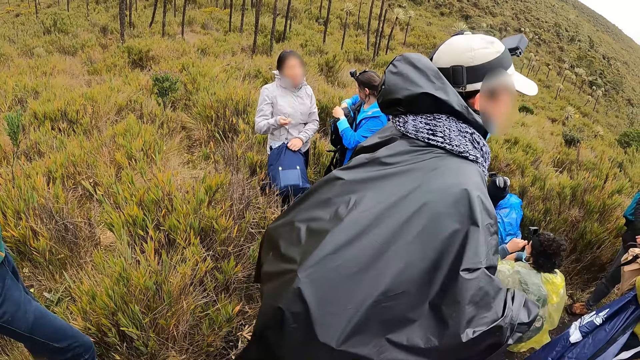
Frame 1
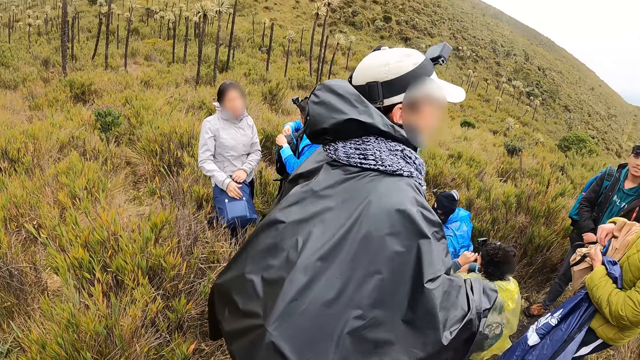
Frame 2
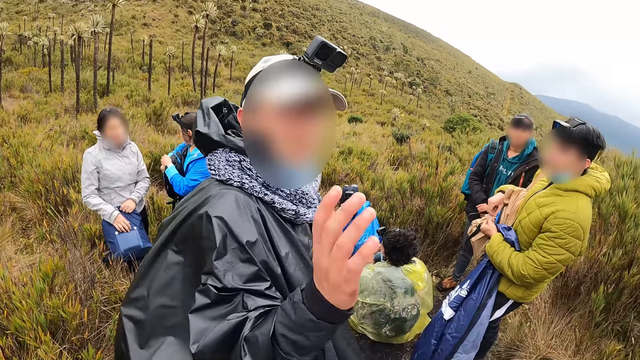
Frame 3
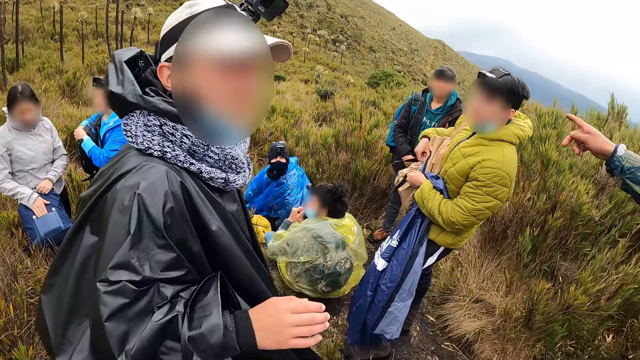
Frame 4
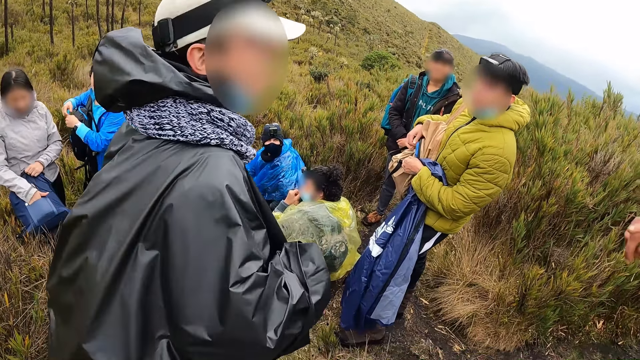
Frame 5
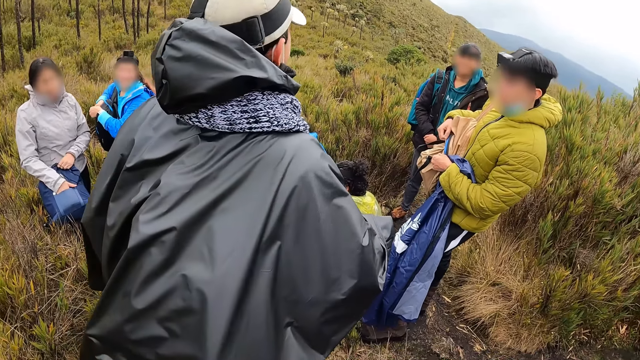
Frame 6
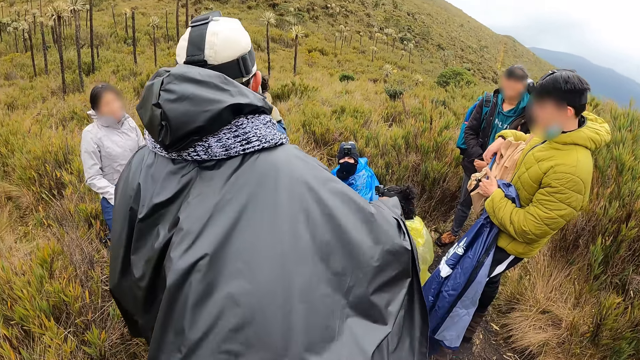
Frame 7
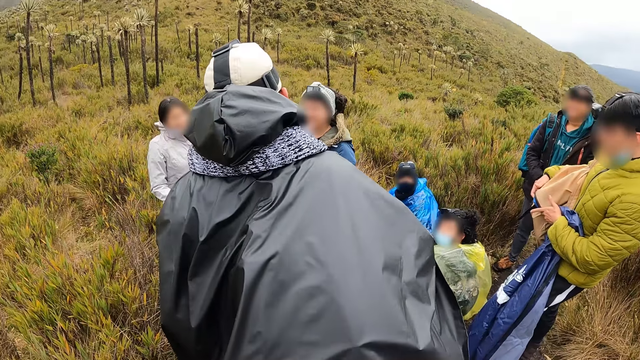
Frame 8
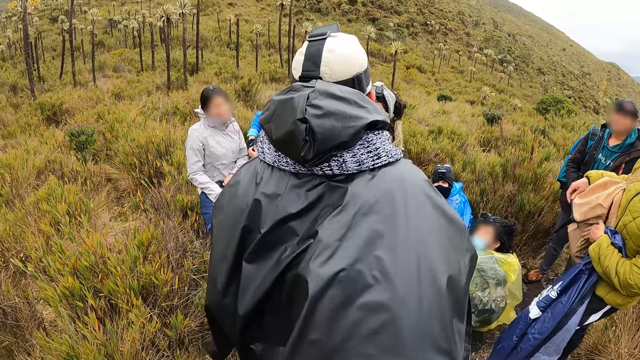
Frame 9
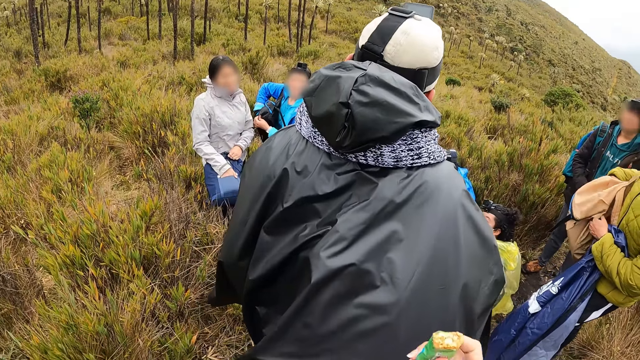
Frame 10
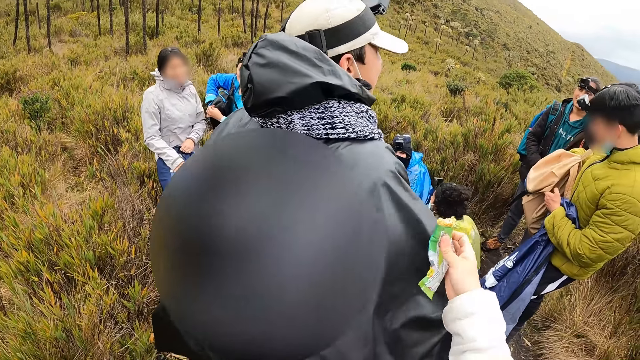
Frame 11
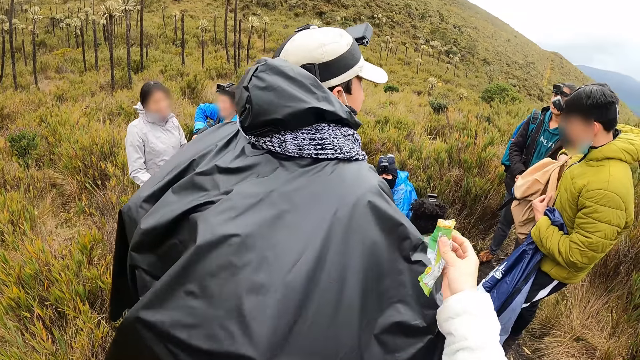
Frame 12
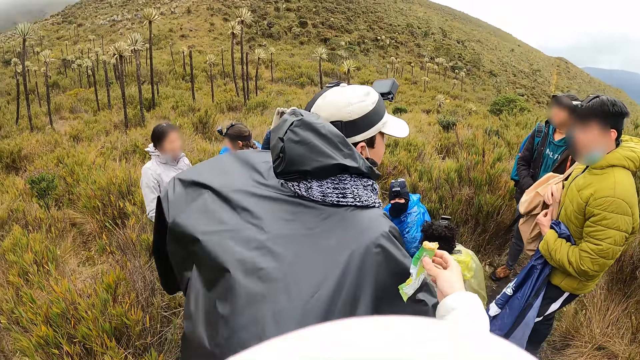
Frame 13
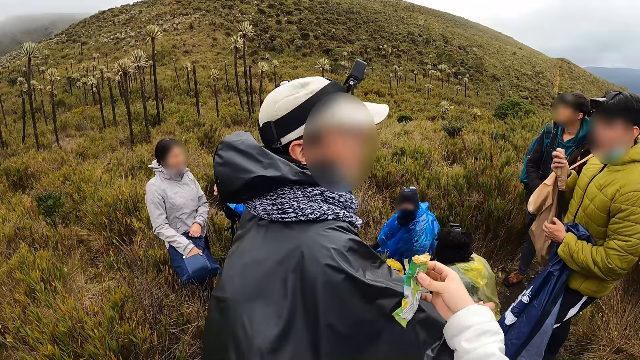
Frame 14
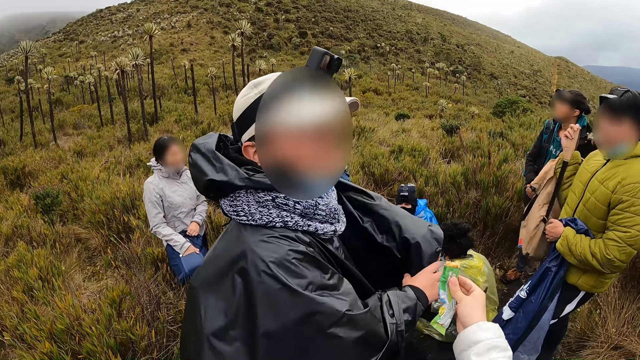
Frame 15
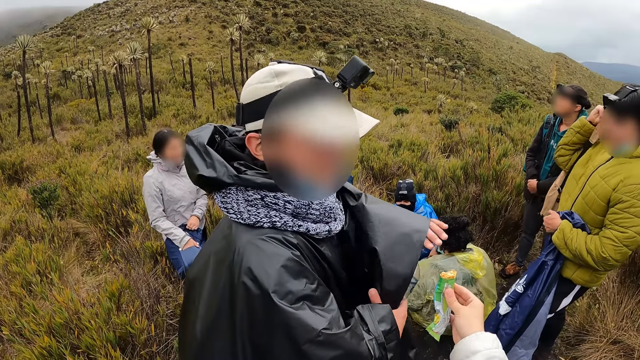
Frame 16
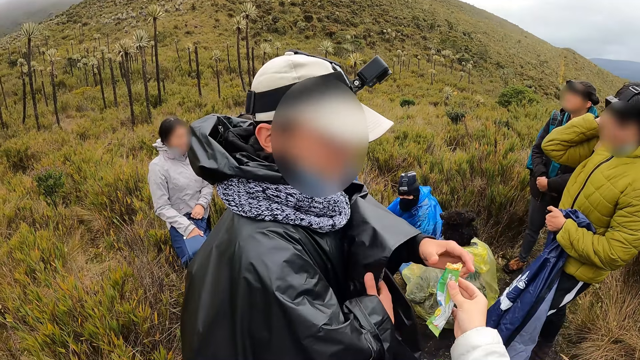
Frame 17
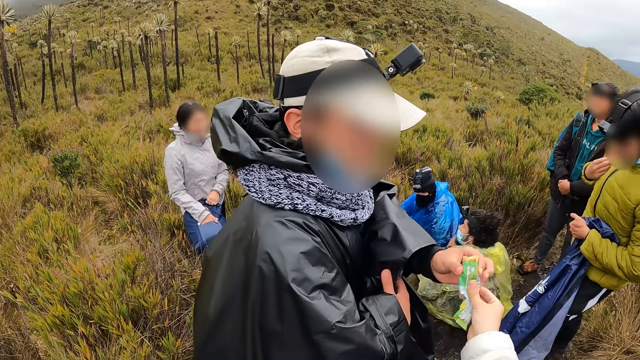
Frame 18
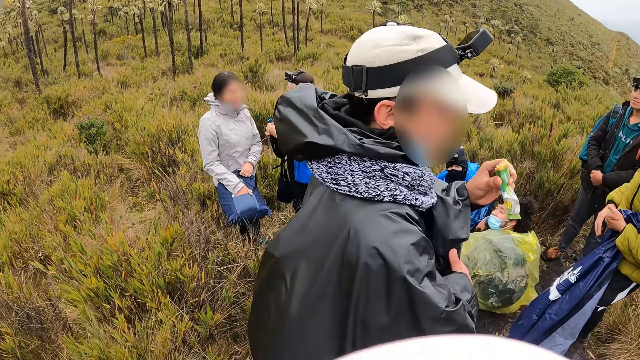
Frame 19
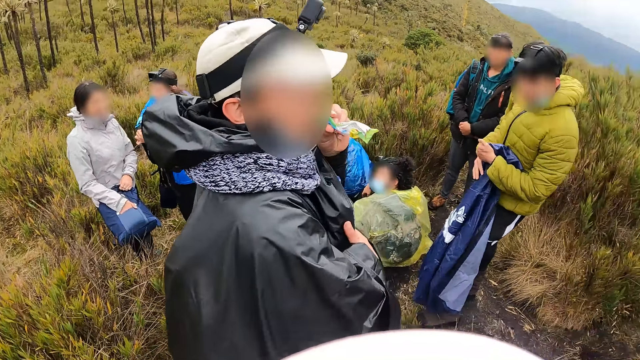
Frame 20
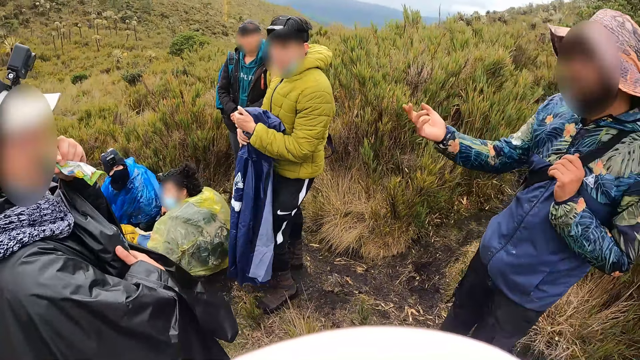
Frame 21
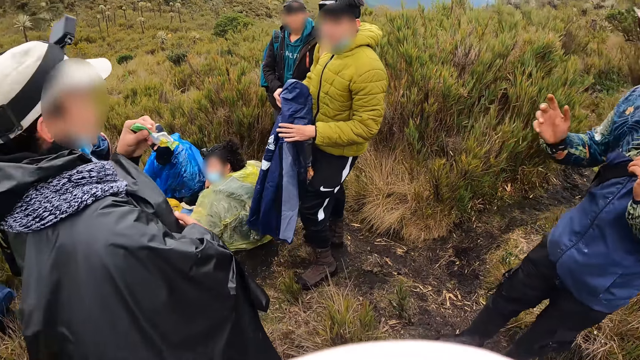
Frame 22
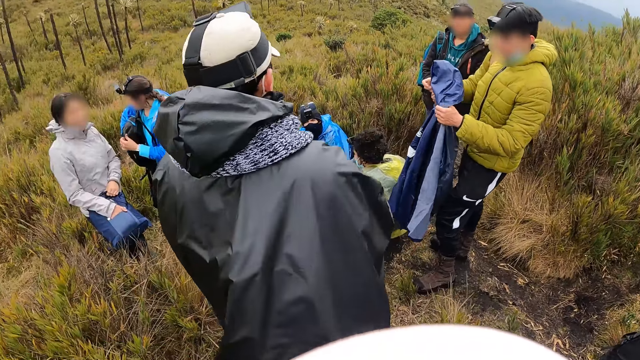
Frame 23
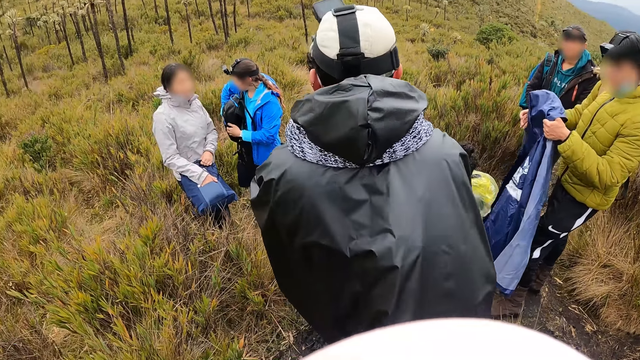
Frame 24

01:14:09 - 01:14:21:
The camera wearer holds a snack in his right hand. He touches a man with his right hand. The man takes the snack from the camera wearer with his left hand. The man eats the snack in his left hand. Another man interacts with the camera wearer and the first man.

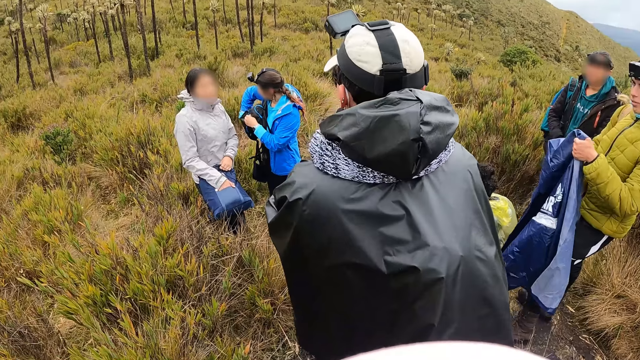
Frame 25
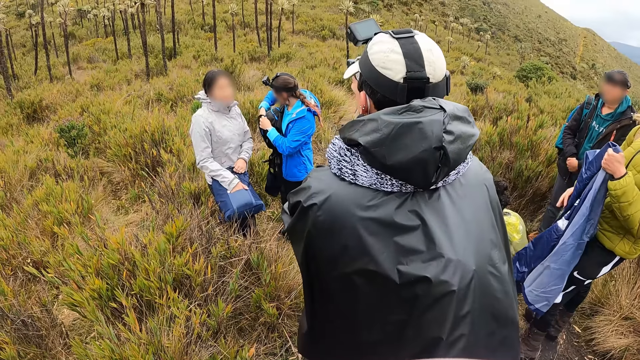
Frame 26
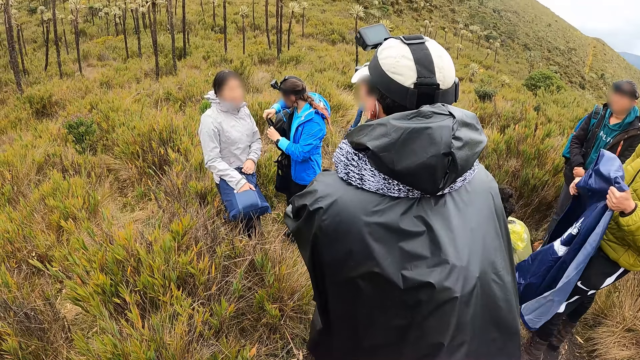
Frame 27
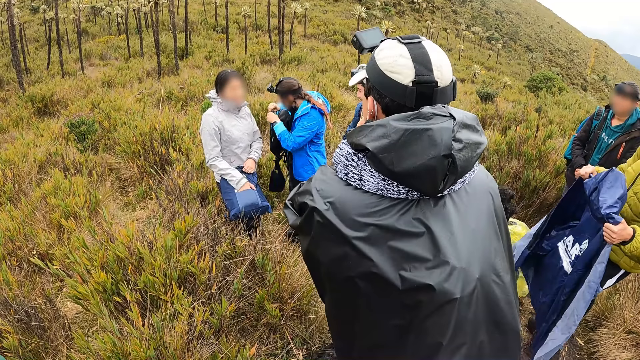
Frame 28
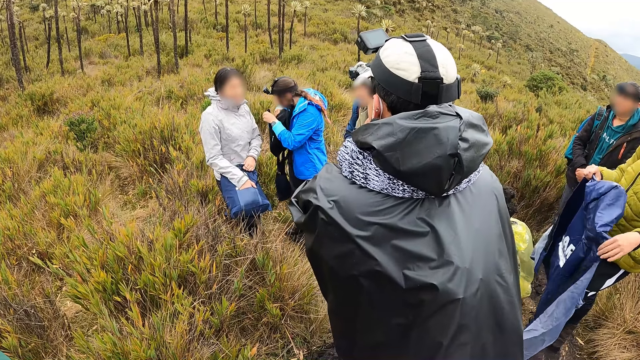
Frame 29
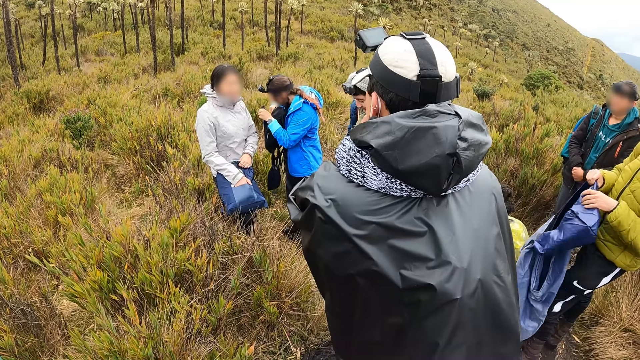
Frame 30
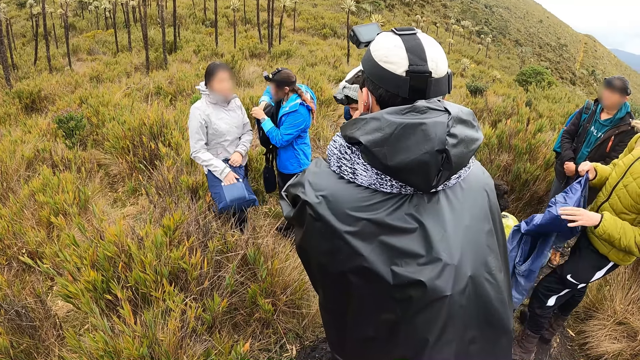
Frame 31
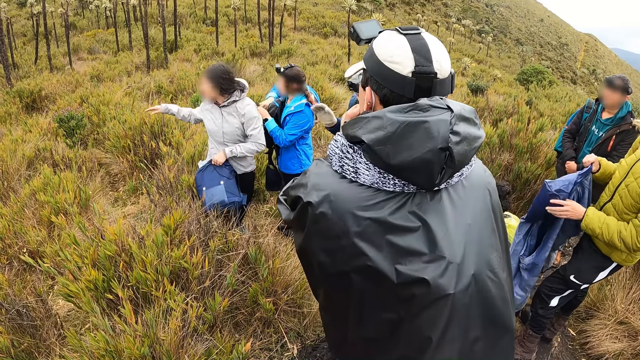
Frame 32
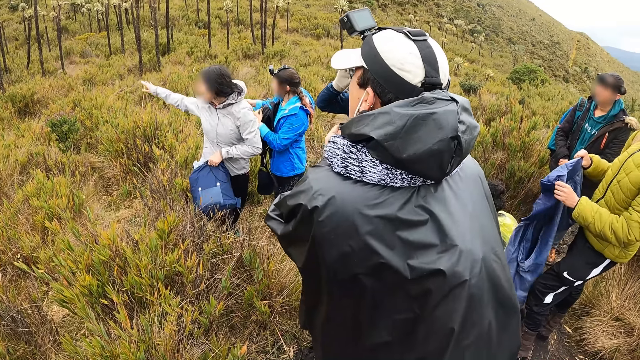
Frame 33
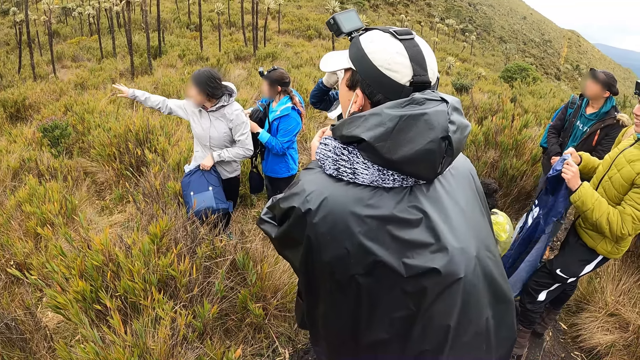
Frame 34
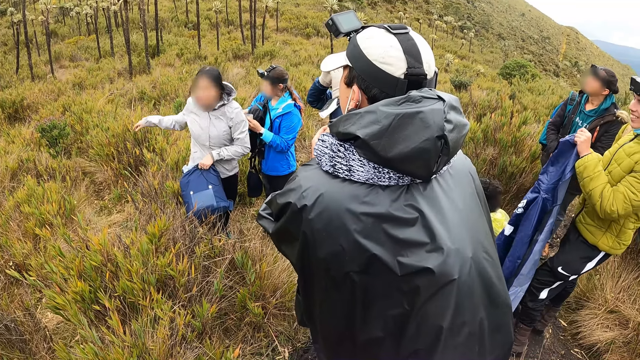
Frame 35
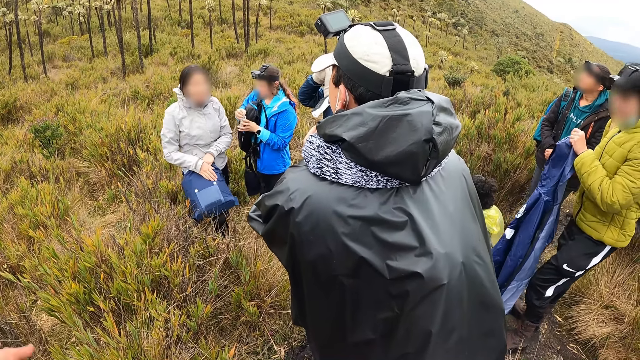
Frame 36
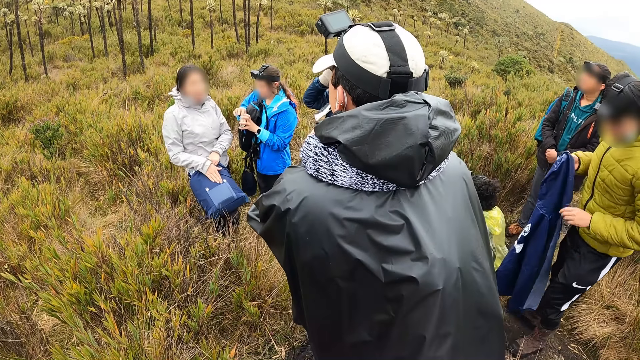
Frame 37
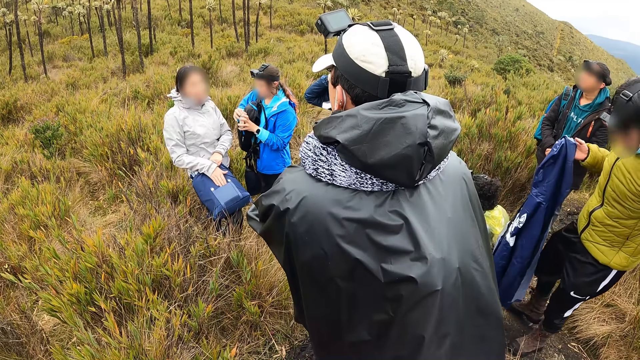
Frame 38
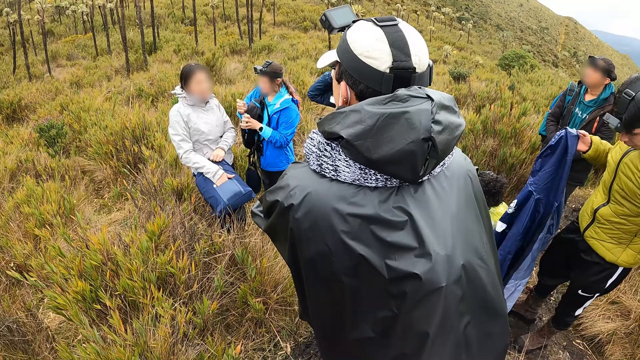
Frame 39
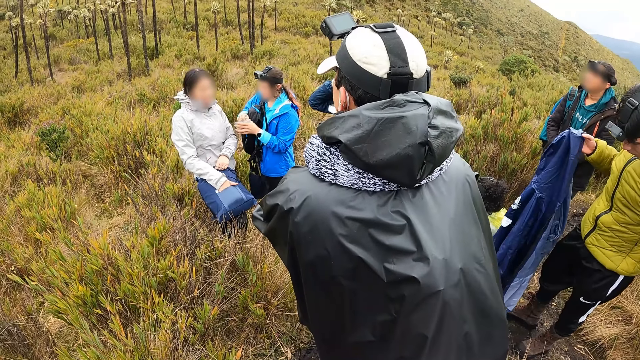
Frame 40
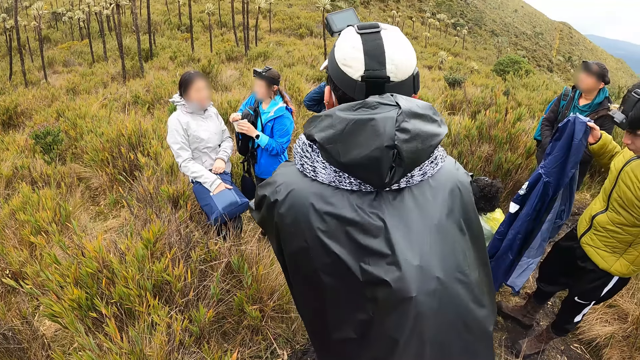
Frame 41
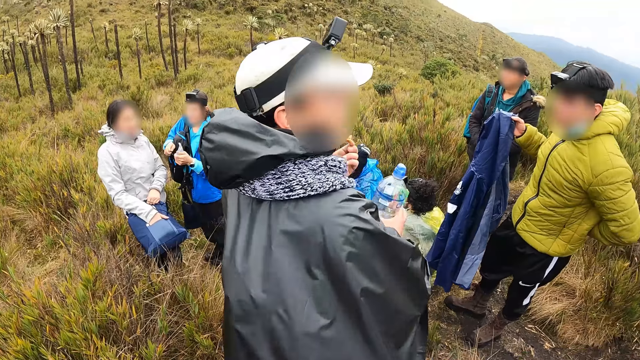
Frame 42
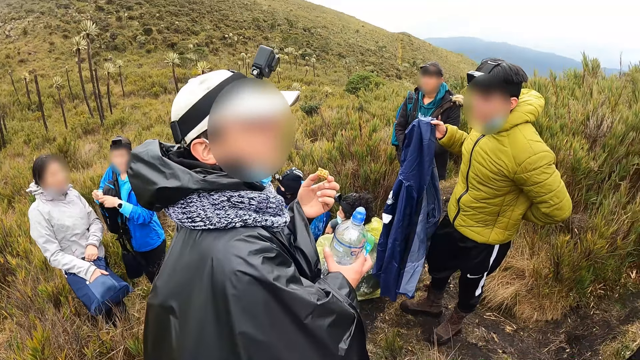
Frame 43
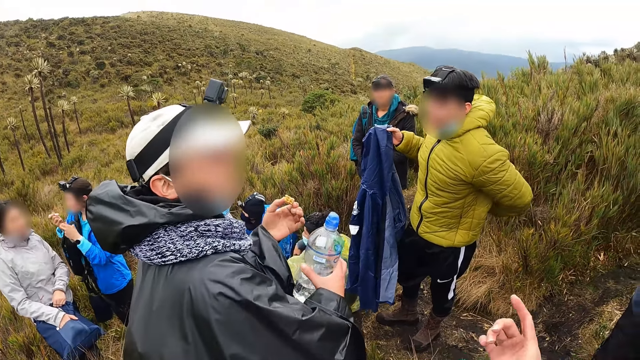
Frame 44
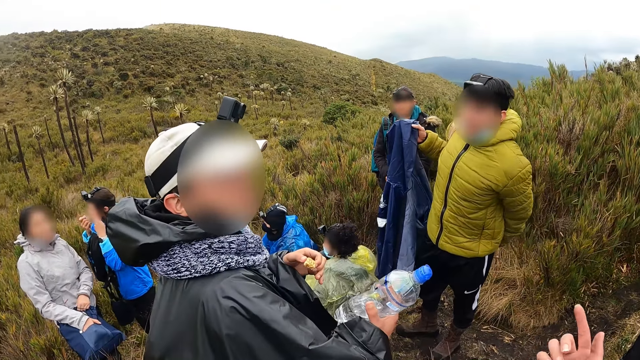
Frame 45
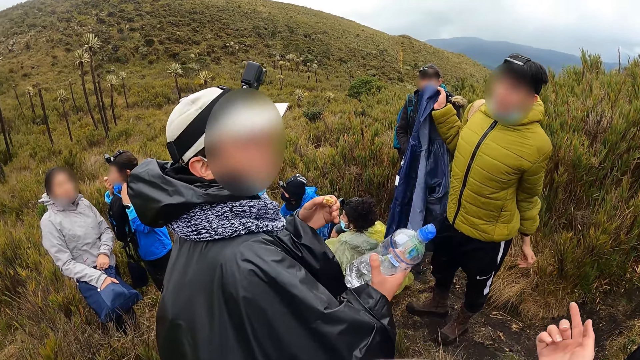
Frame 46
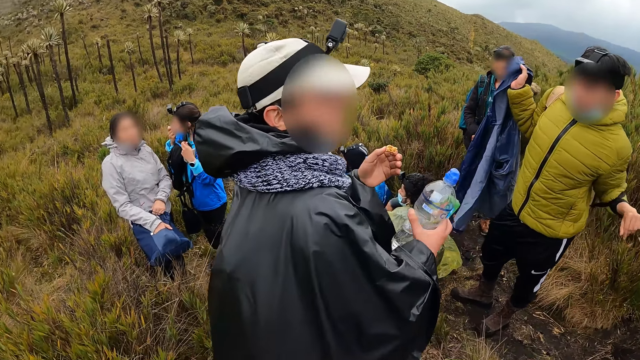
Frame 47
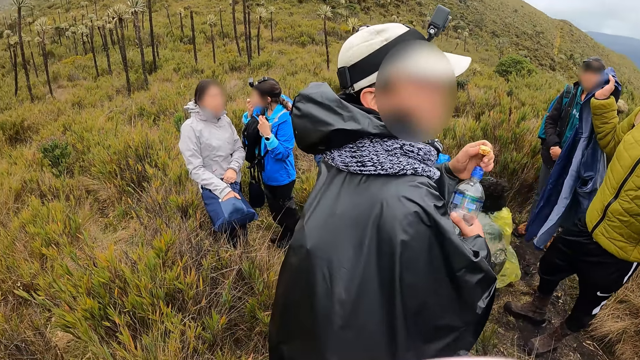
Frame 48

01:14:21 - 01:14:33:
A man holds the jacket with his hands. A woman interacts with the camera wearer and the group of people. The camera wearer looks around. Another woman holds a snack with her hands. Another man holds a bottle with his right hand. The other woman eats the snack in her left hand. The other man interacts with the camera wearer.
